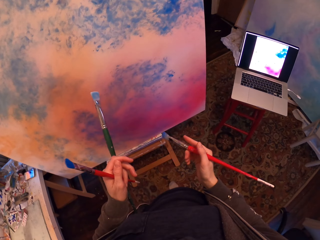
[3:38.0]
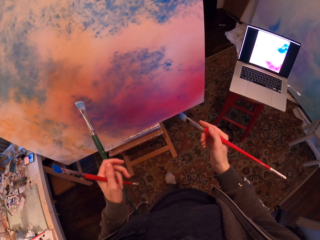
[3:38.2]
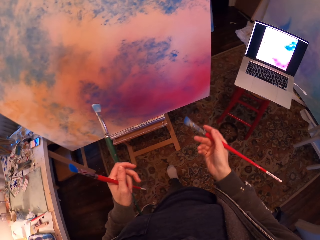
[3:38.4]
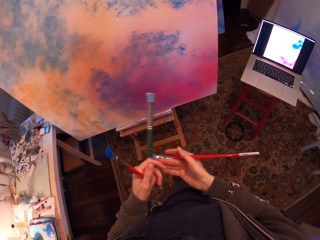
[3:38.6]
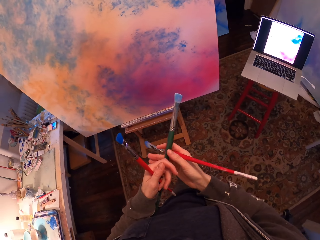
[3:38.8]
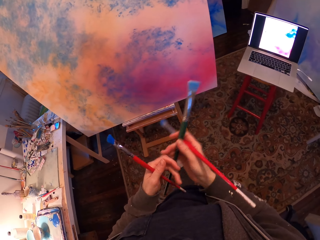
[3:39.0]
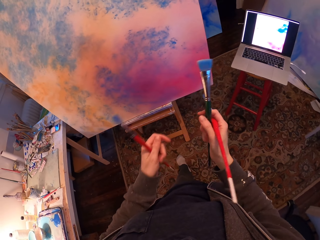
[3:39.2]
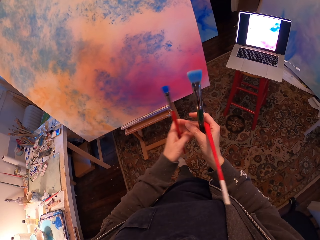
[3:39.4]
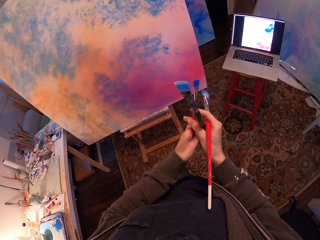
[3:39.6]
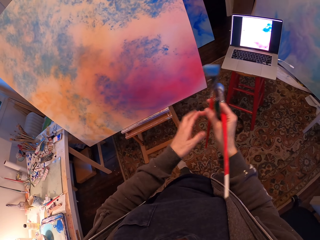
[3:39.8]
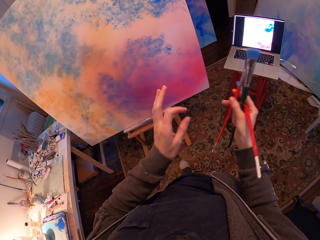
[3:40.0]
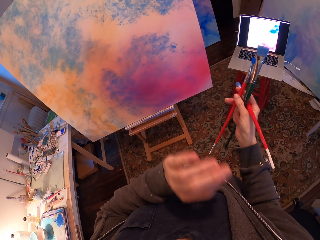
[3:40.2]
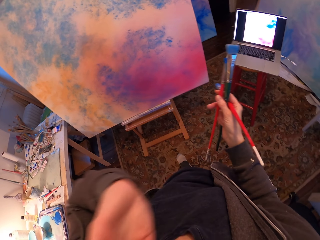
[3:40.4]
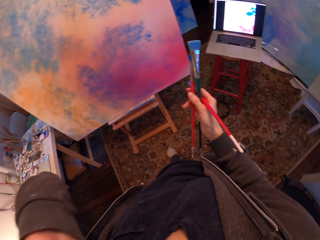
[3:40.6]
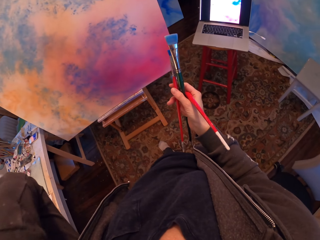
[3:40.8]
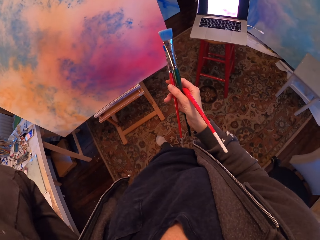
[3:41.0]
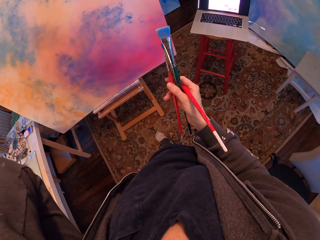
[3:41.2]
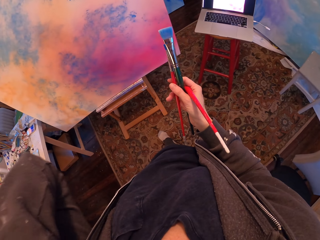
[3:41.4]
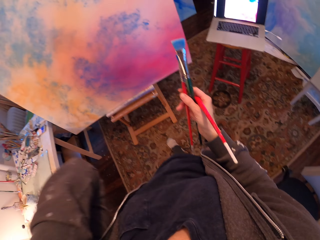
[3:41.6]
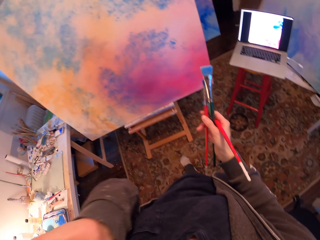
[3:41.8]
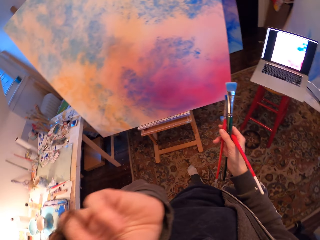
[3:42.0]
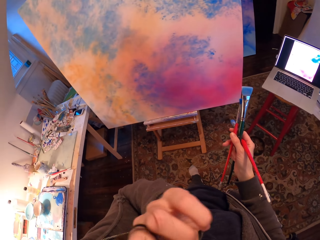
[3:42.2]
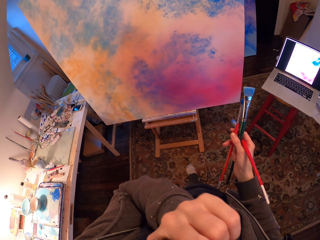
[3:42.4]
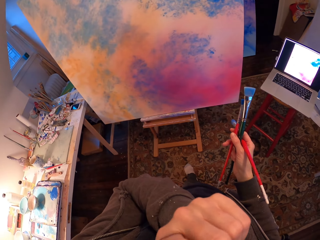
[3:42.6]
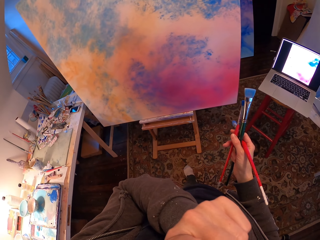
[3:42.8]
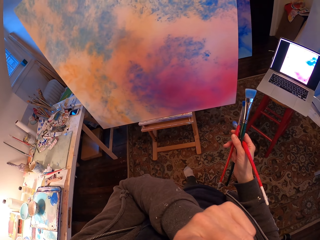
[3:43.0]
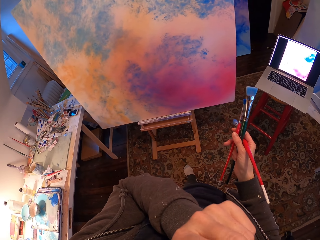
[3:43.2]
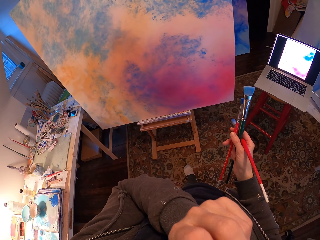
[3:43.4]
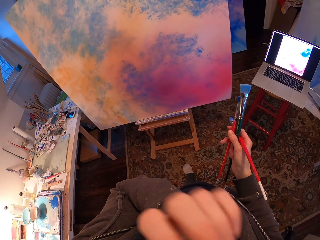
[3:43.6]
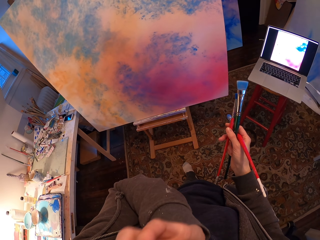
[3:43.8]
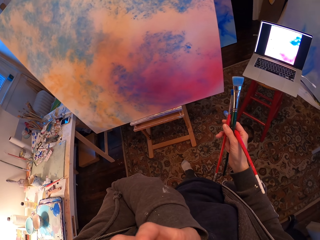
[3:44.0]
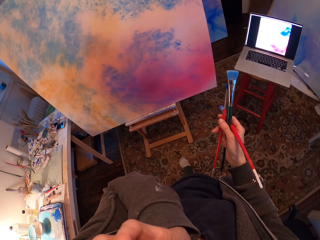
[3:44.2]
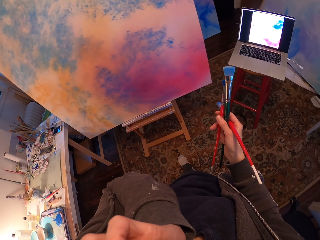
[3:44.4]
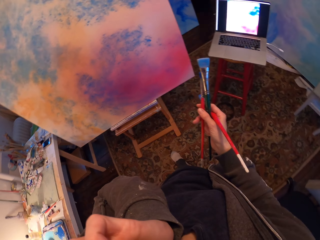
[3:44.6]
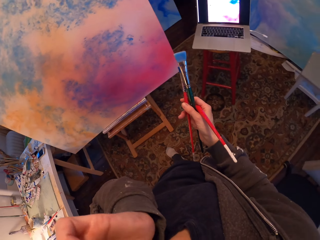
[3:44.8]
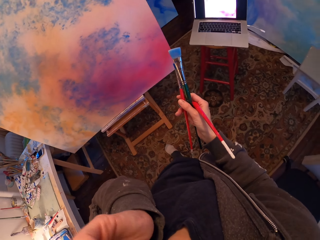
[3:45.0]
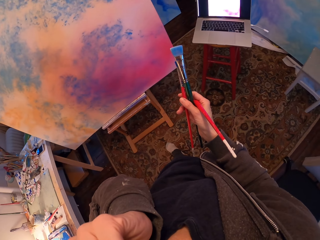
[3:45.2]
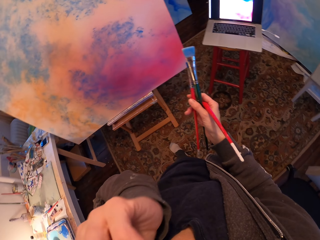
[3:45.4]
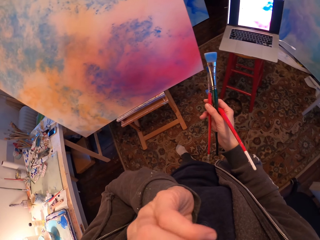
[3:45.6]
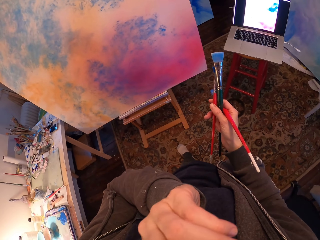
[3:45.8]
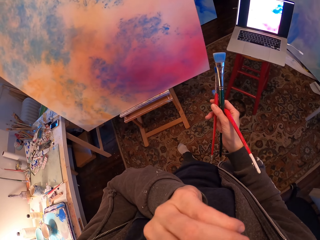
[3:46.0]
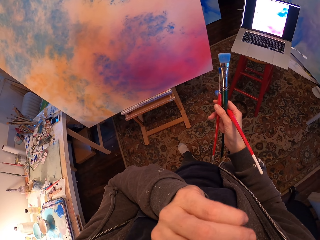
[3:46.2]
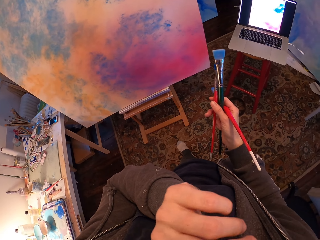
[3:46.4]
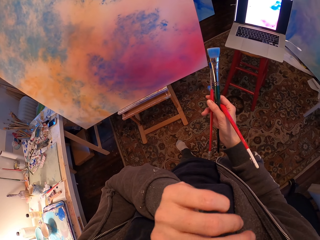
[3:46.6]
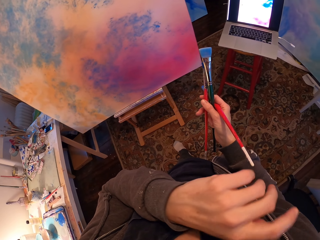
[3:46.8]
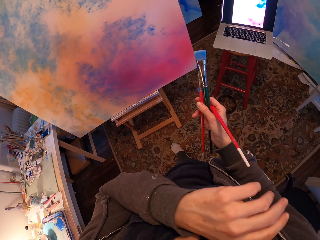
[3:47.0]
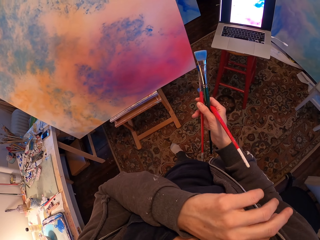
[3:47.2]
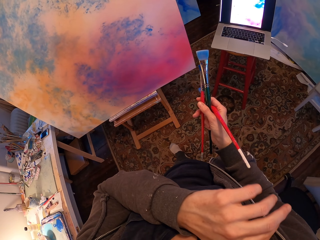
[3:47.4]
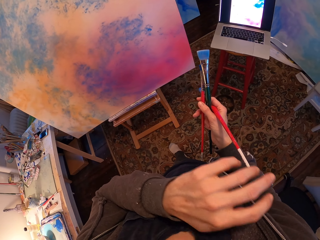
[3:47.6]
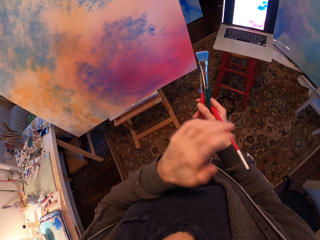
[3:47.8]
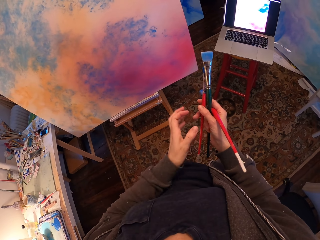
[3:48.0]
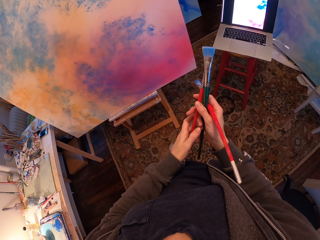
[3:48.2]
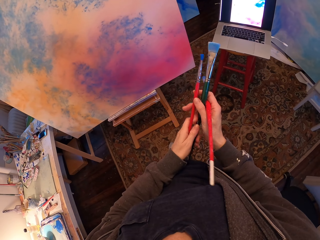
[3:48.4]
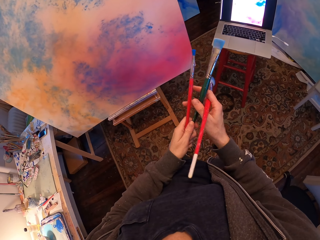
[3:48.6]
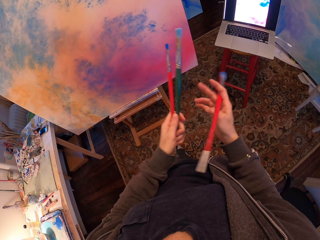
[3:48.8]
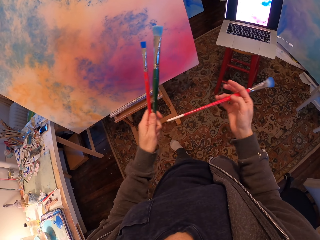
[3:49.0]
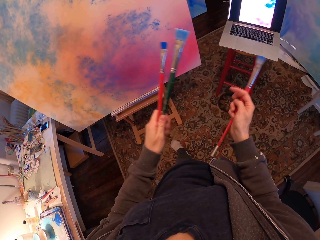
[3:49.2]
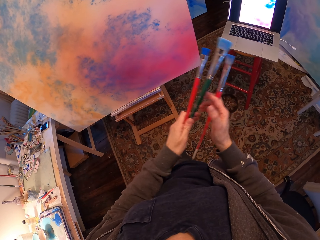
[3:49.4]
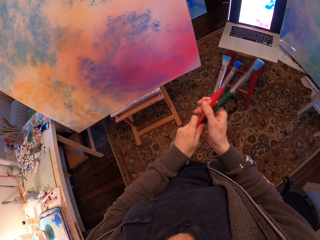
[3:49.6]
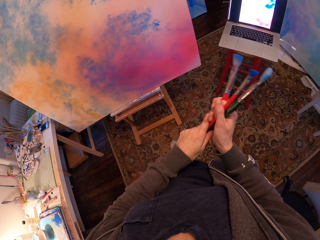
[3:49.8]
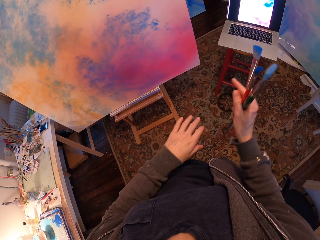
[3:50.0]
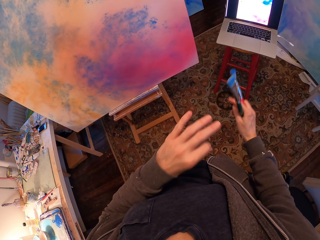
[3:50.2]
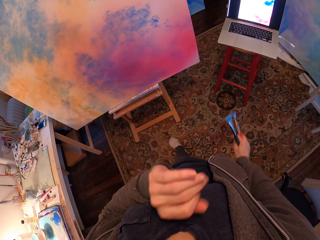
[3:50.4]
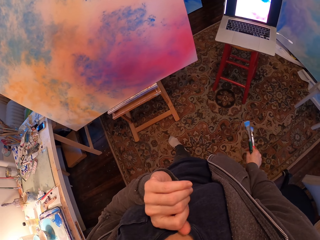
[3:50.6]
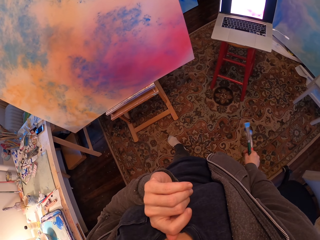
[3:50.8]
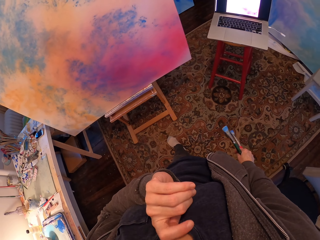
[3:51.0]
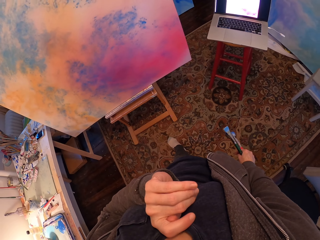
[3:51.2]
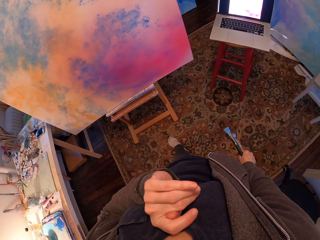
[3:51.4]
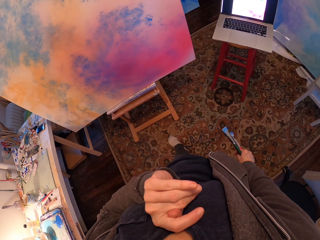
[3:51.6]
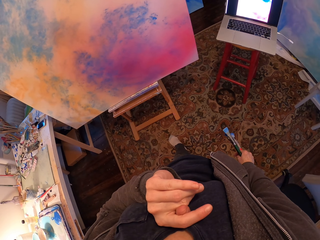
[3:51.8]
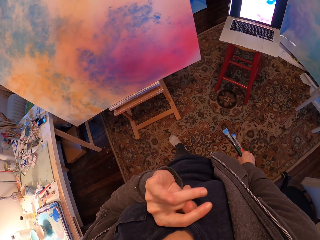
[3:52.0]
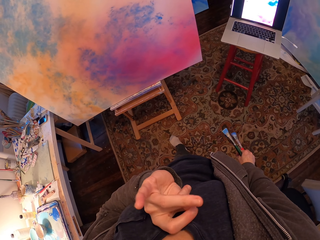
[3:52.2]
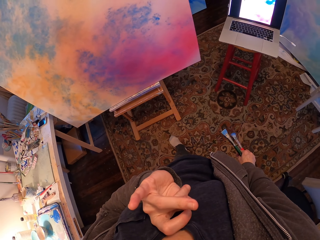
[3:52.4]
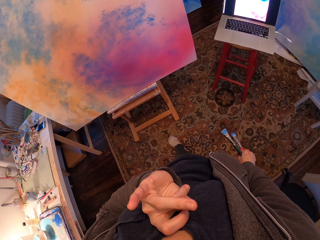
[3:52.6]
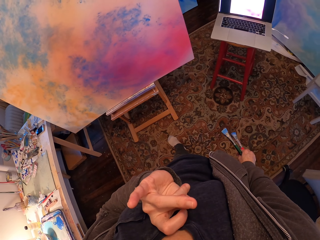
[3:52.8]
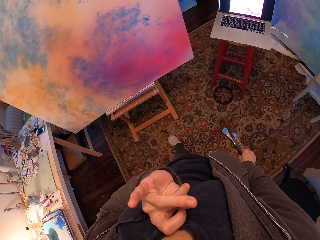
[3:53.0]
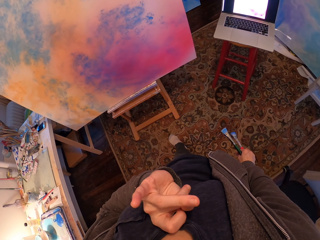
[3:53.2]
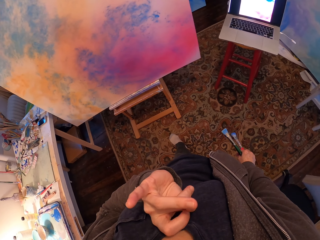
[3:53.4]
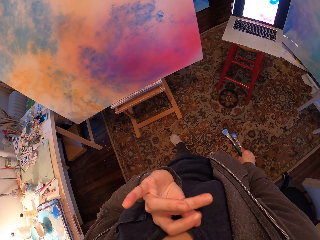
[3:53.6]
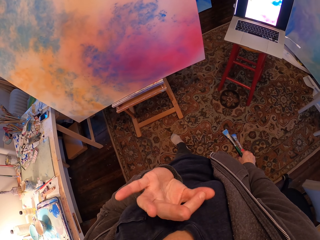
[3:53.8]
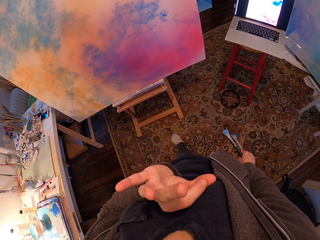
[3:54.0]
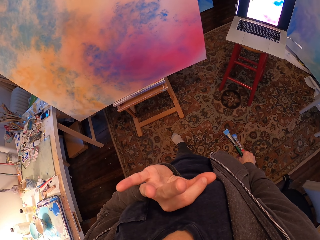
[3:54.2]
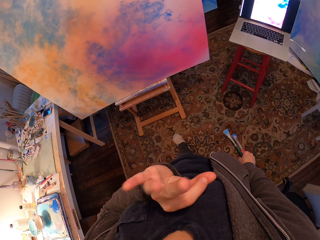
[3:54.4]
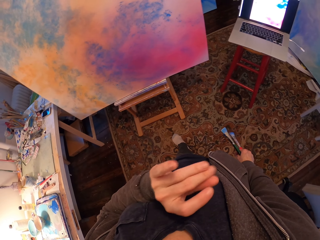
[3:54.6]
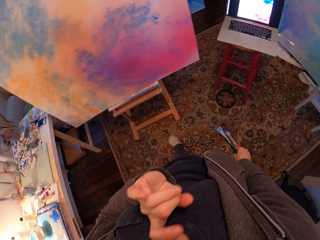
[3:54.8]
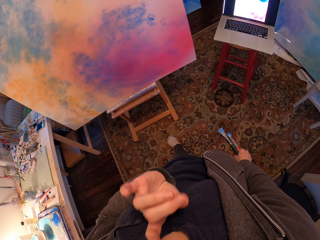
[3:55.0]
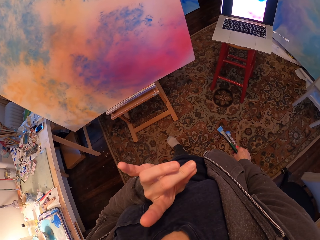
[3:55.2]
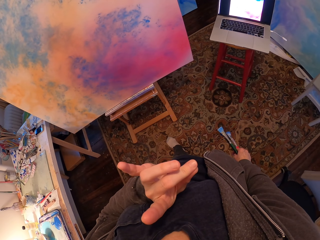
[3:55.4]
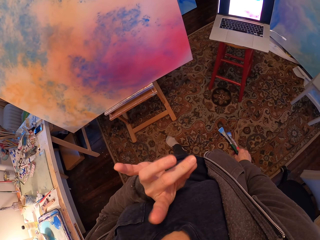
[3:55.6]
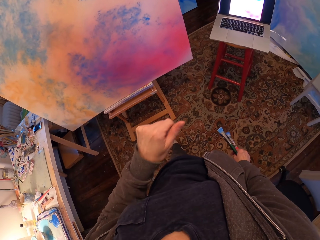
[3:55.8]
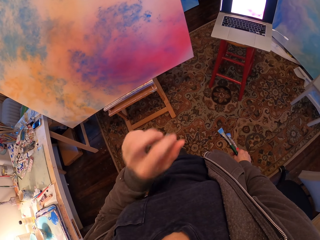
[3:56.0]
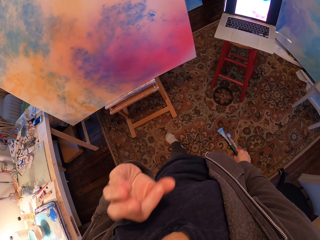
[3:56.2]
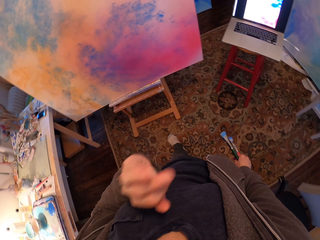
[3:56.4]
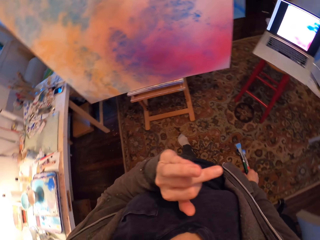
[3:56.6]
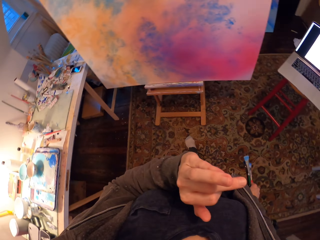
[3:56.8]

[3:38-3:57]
The camera wearer passes a brush to the right hand. He raises his hand. He looks around. He holds the brush. He raises his hand. He moves his hands.

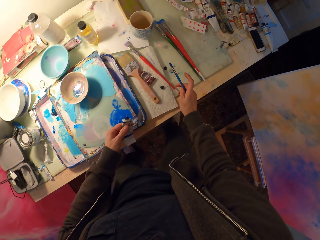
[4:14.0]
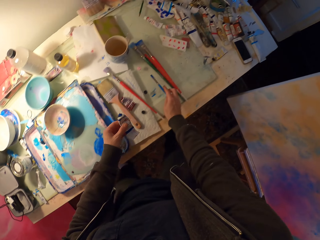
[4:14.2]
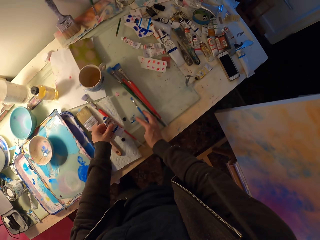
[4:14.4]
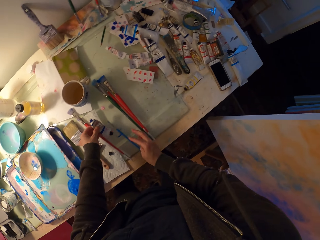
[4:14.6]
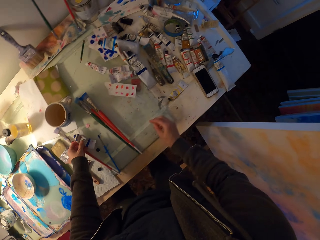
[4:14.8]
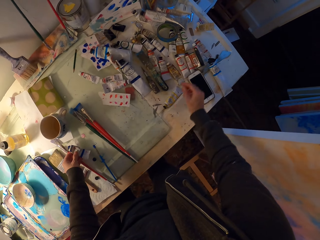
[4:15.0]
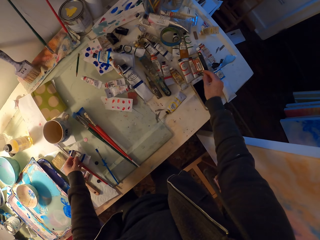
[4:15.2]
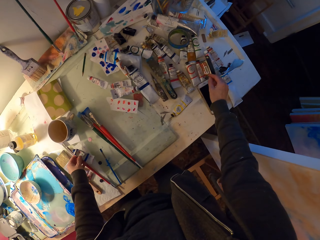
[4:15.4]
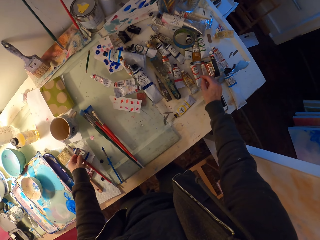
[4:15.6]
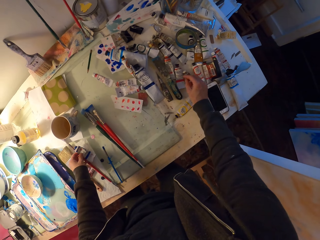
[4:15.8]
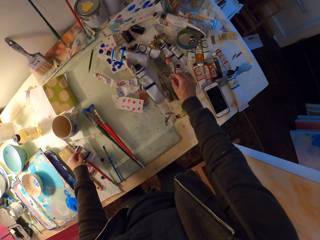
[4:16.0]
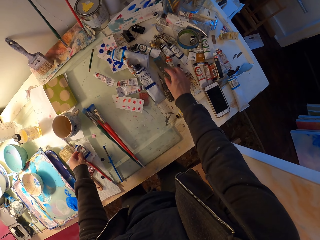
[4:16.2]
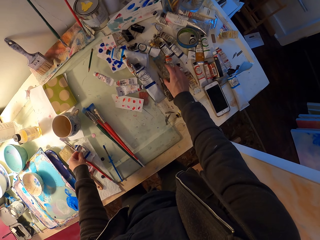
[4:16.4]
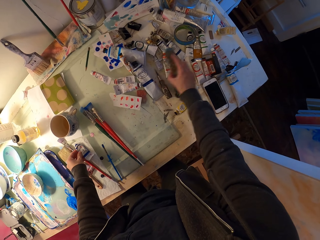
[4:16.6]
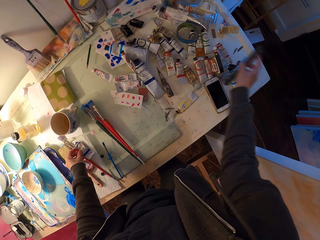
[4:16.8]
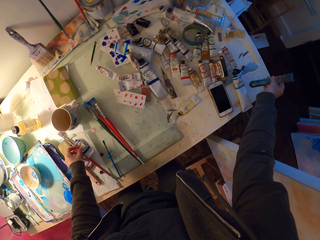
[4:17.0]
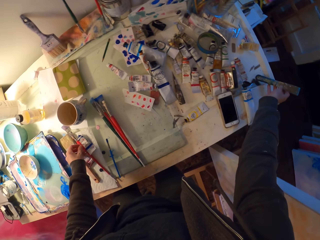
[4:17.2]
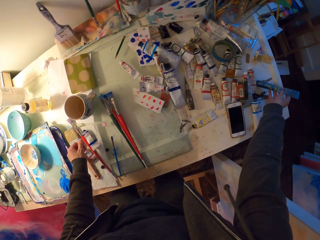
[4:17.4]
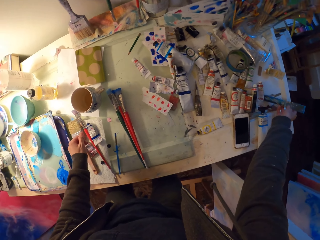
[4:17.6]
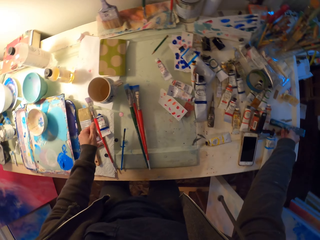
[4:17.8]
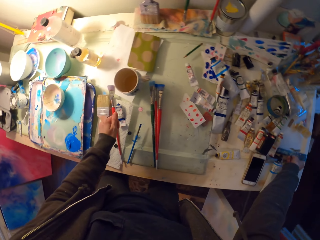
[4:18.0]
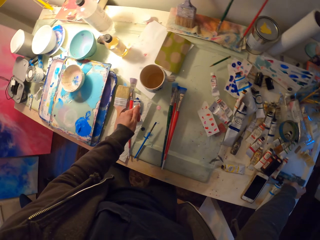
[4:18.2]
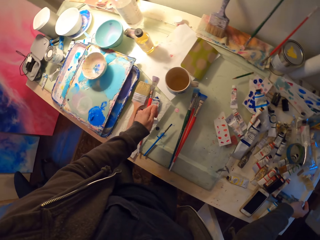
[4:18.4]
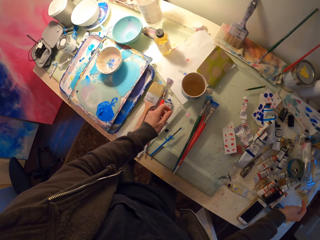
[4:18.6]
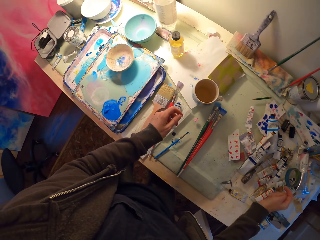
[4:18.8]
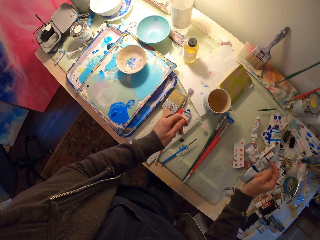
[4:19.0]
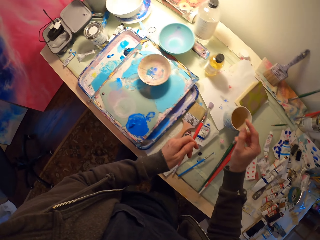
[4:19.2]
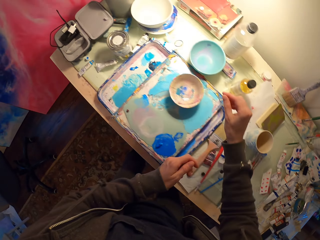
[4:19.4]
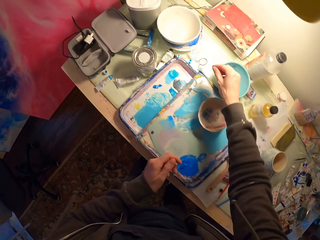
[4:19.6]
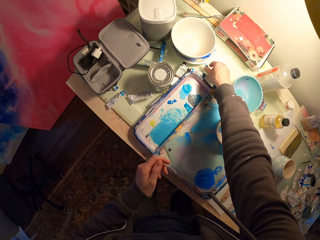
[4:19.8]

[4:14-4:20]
The camera wearer places paint on the table. They touch something. They pick up a paint from the table. They look around.
